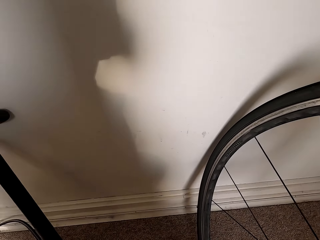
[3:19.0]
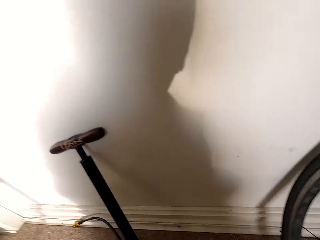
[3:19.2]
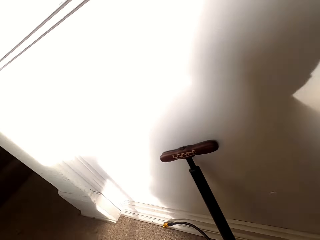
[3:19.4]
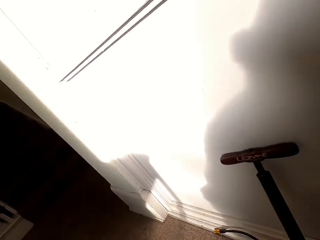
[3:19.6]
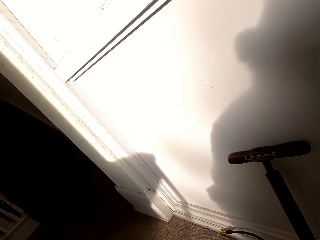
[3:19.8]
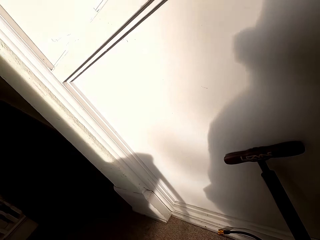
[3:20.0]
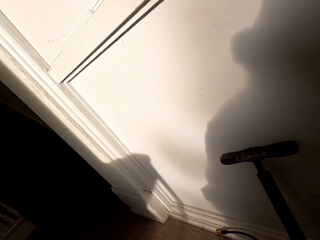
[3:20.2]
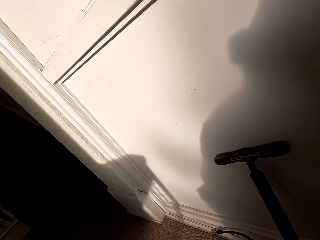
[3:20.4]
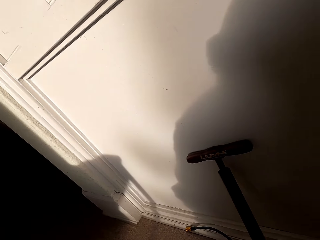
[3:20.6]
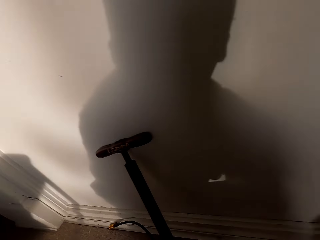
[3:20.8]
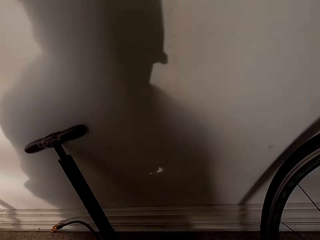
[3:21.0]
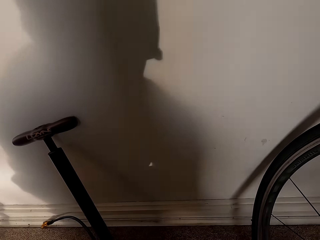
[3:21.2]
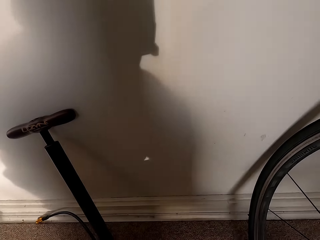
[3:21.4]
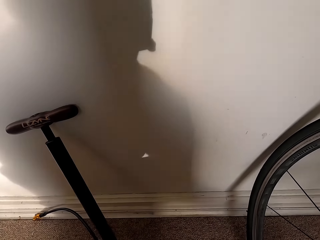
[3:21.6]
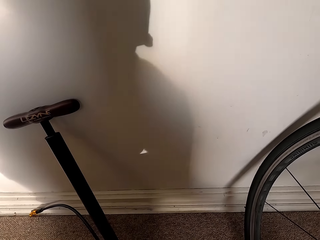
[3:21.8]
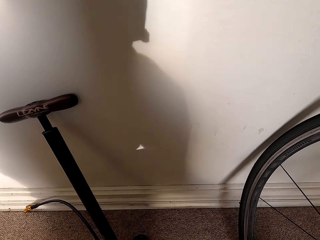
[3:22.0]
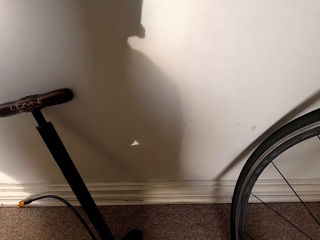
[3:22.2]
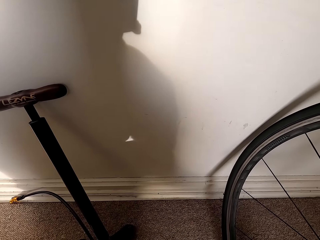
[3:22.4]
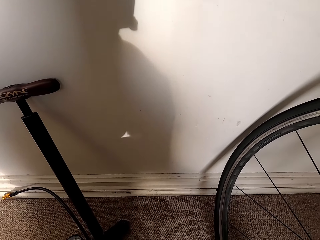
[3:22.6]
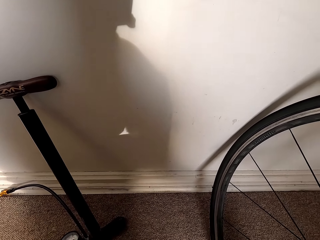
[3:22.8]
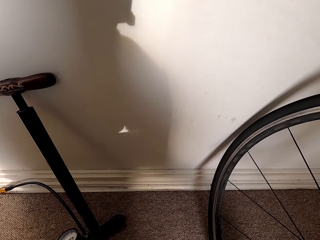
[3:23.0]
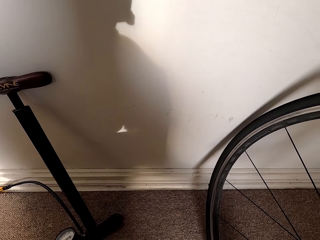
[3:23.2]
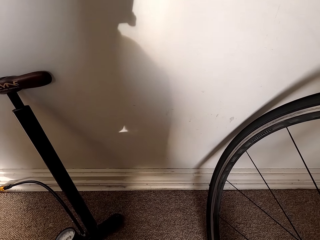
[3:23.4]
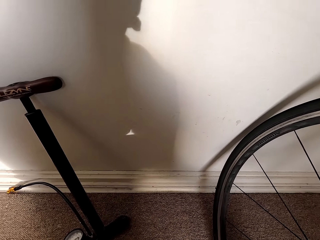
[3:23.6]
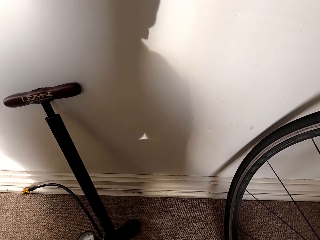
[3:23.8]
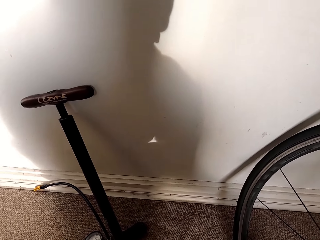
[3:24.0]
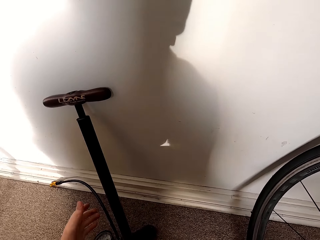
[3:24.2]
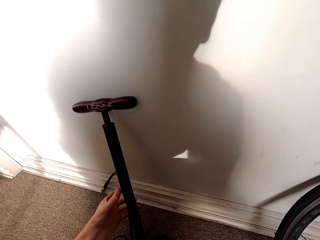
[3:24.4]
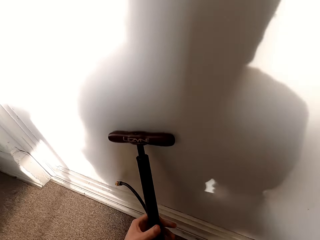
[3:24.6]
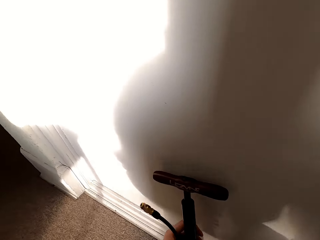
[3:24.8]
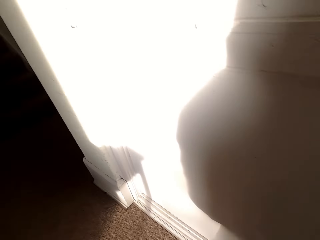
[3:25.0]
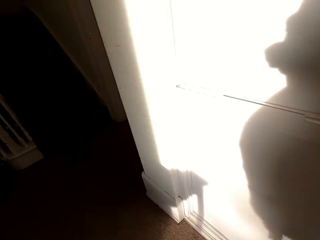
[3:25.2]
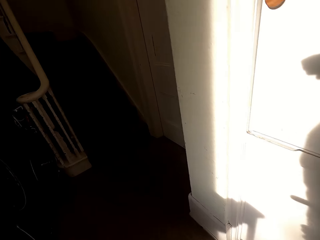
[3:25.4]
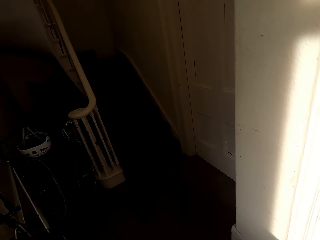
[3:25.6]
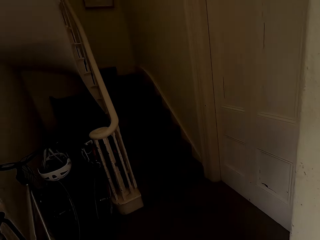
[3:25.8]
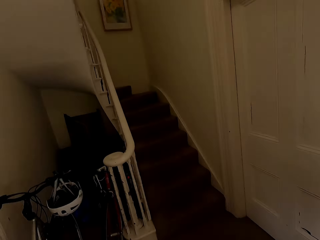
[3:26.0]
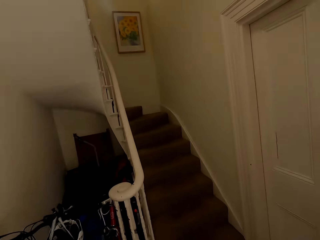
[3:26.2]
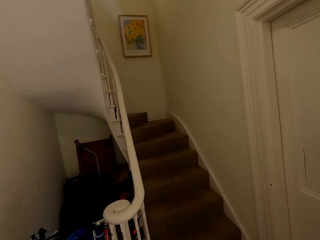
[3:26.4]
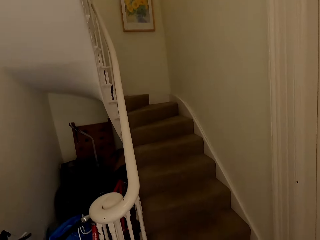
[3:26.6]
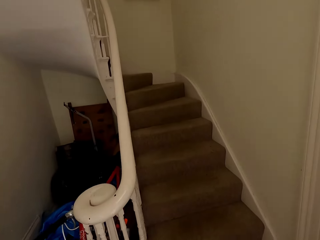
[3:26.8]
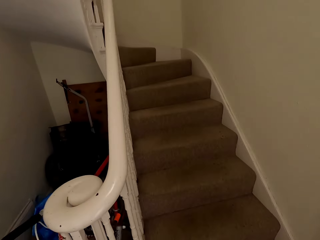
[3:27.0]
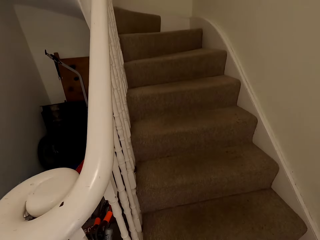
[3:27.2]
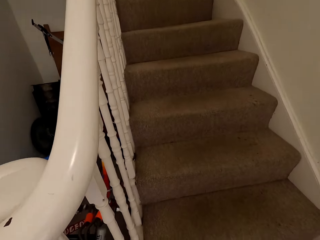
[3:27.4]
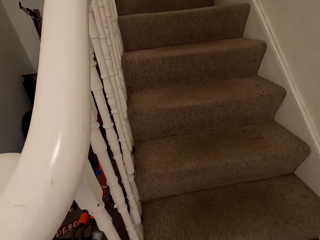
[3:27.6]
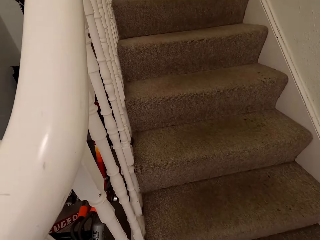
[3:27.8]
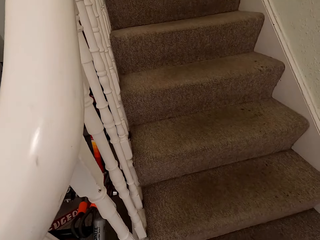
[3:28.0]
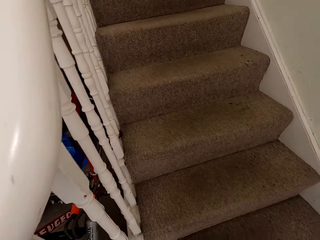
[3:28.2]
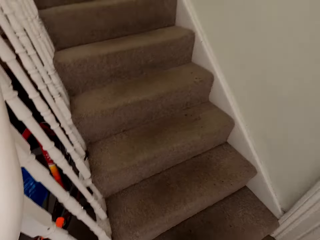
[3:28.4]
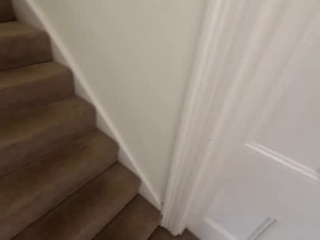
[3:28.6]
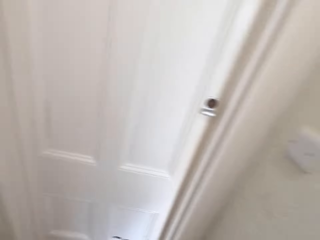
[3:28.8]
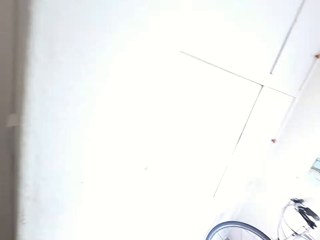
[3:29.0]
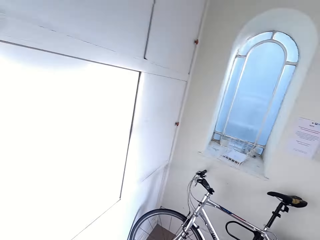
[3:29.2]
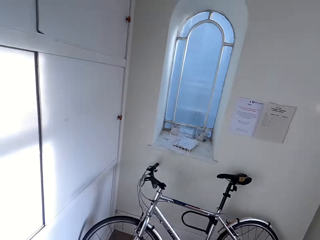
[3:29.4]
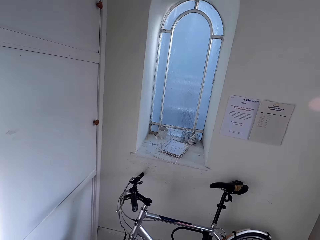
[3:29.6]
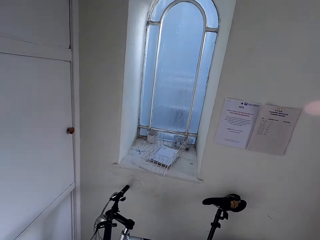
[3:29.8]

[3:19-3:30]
The camera wearer closes the pumping base. He carries the bicycle pump with his left hand, picks up the pump, and walks.

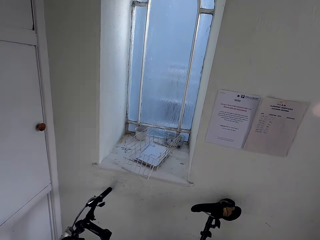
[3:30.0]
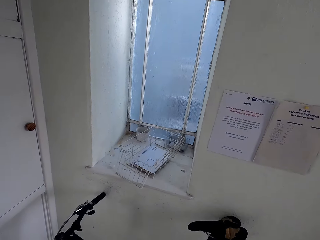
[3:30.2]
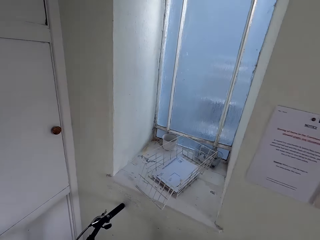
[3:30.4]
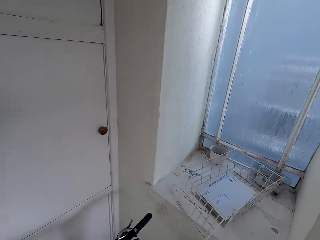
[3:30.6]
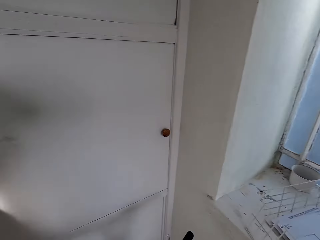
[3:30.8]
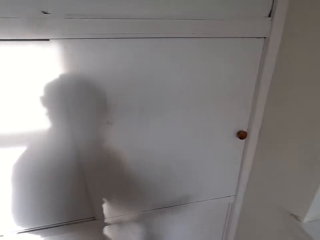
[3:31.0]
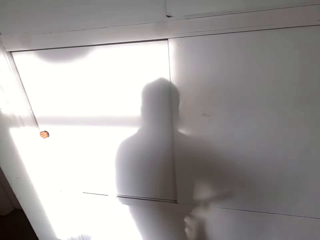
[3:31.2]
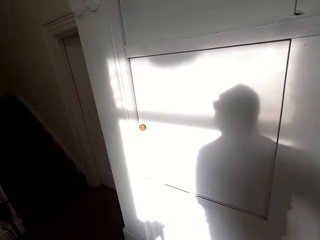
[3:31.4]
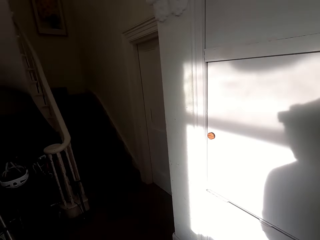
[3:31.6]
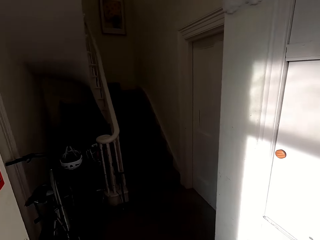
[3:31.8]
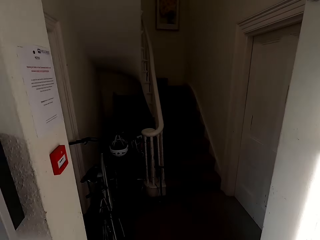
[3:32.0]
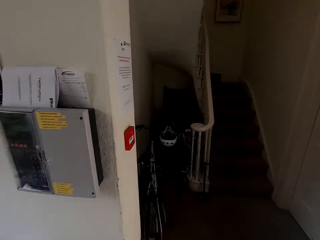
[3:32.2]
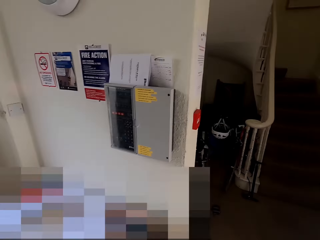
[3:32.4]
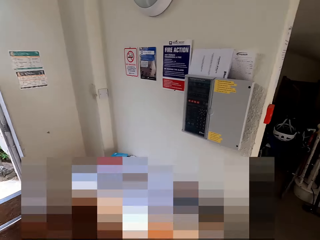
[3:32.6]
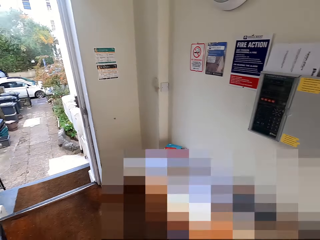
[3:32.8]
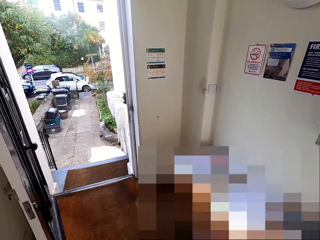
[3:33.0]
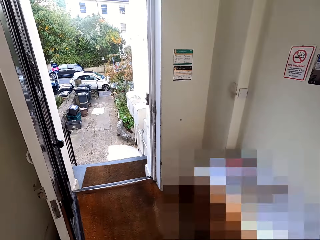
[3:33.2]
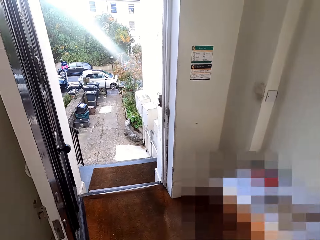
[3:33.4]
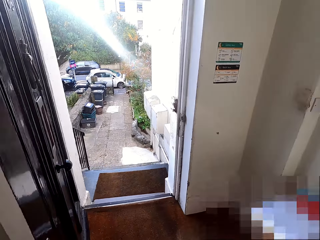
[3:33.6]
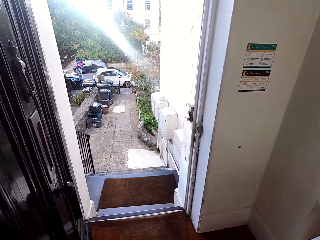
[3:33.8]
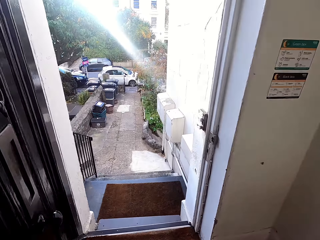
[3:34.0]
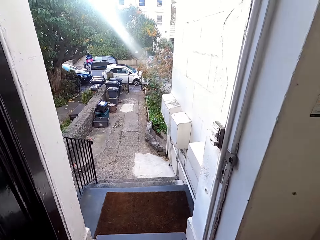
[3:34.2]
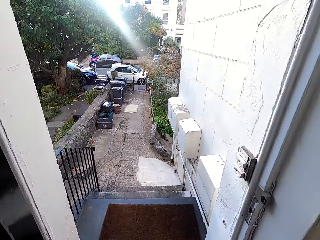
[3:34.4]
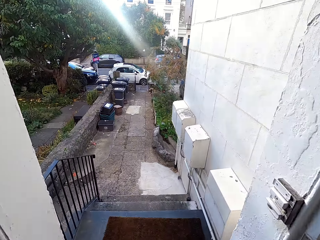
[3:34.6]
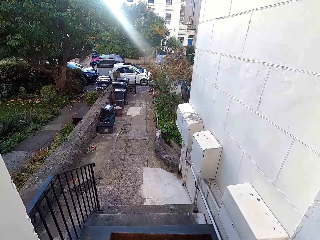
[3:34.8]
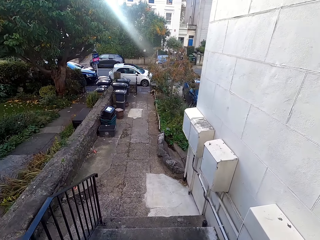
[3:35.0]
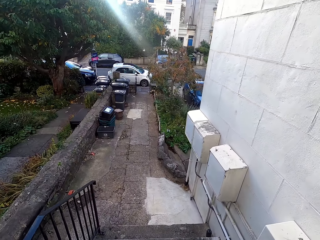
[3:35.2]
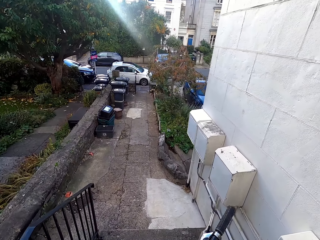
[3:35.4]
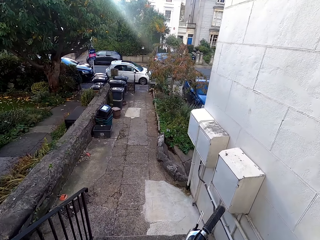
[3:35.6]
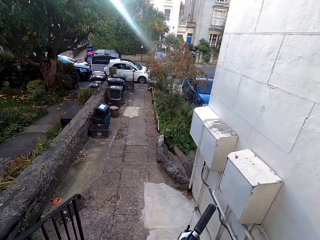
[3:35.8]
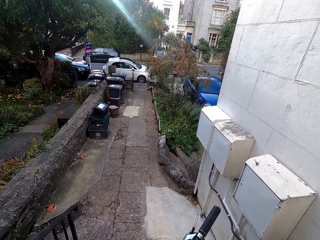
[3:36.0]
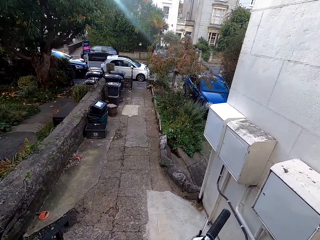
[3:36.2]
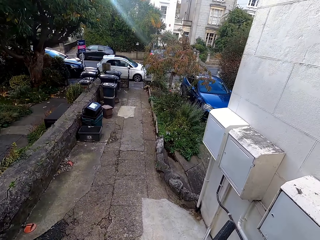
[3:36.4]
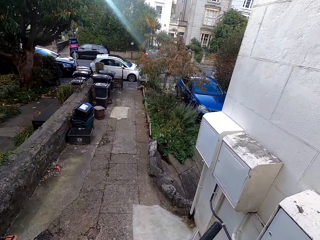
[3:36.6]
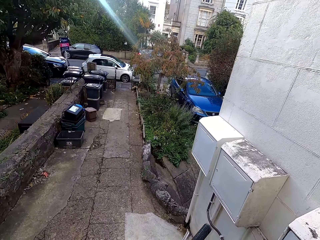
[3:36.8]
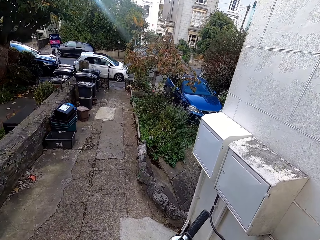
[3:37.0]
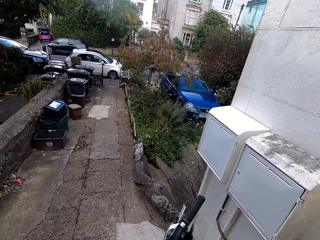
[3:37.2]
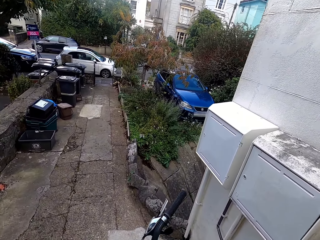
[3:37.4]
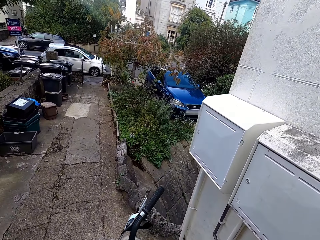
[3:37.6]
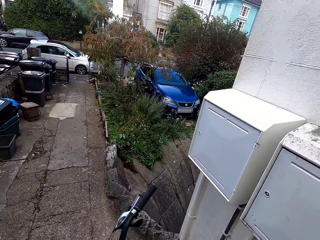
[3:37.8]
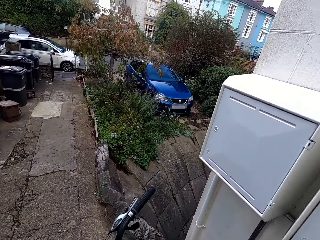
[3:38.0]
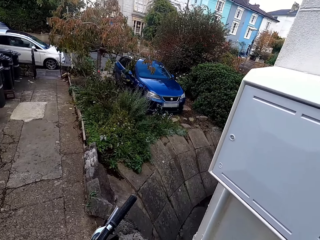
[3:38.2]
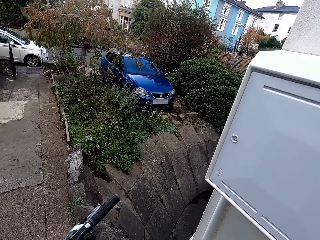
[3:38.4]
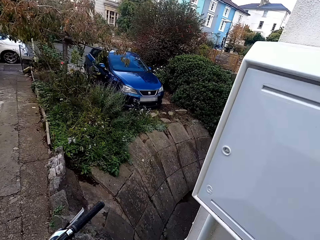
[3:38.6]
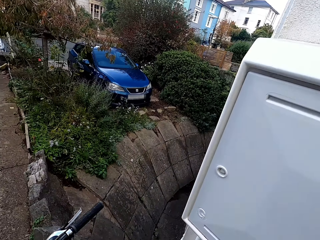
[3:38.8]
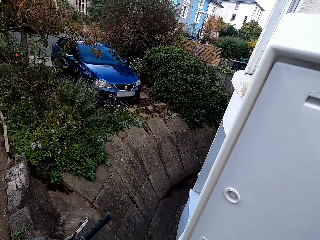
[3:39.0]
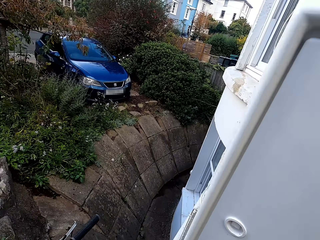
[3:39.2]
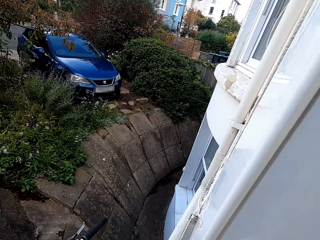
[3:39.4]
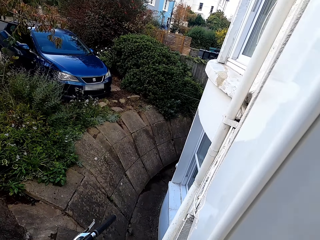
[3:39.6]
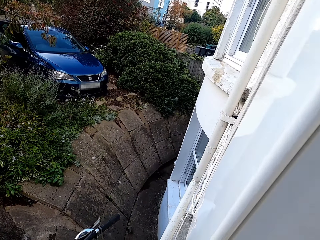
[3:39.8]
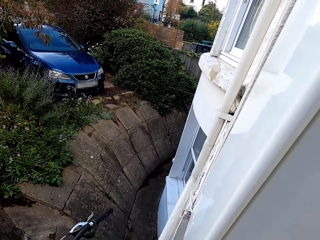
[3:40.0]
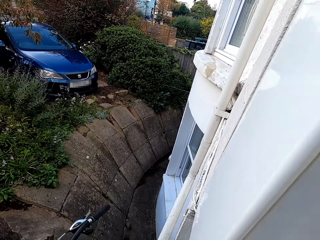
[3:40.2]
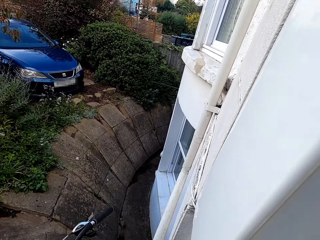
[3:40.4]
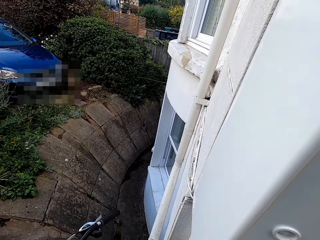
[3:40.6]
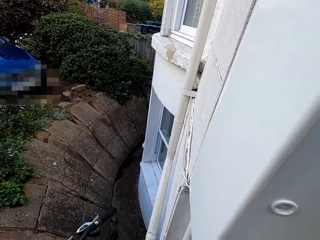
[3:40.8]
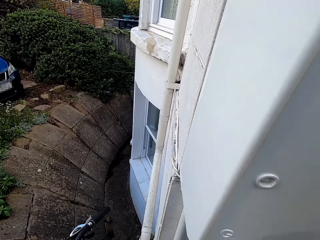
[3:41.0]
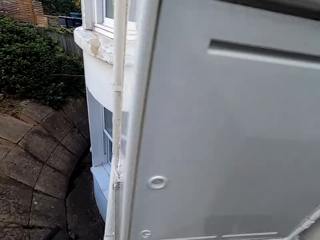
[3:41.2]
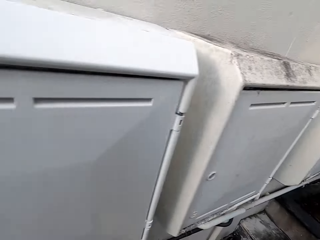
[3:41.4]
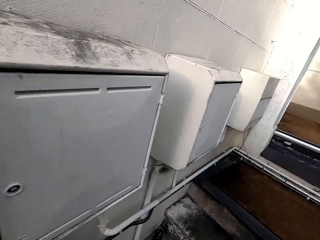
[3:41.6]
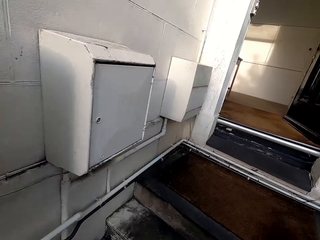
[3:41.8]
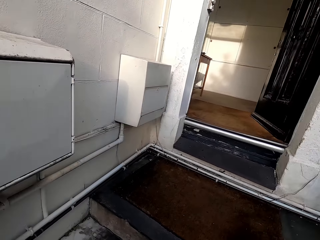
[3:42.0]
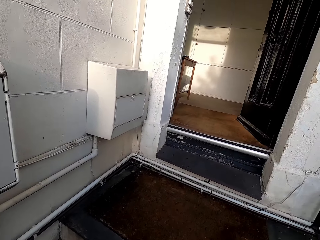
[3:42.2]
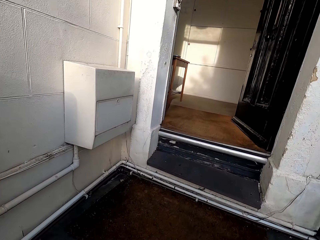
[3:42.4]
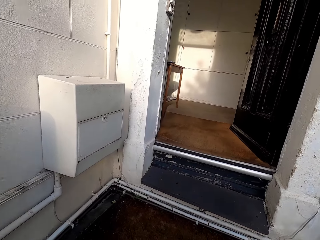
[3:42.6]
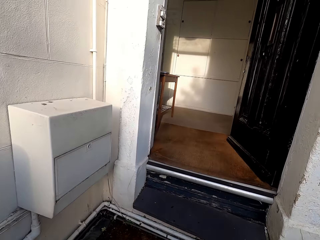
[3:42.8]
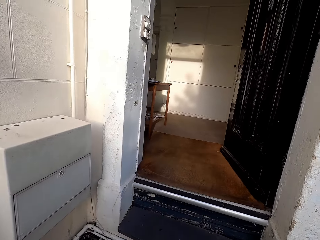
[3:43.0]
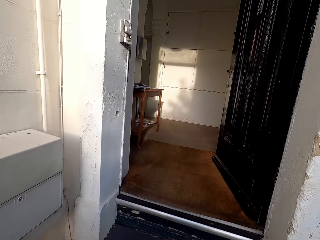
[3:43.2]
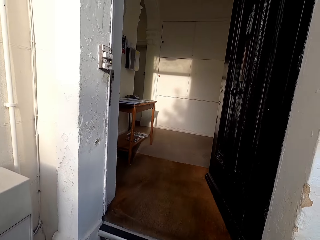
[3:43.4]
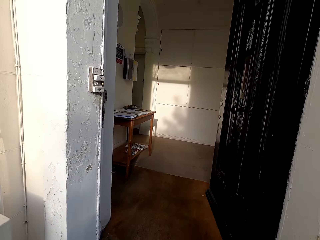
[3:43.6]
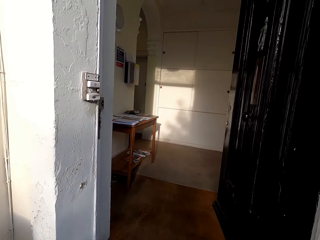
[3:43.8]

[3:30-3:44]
The camera wearer takes the bike. They operate the phone. They walk down the staircase with the bicycle in both hands. They lean the bicycle on a wall with both hands. They climb the staircase.
